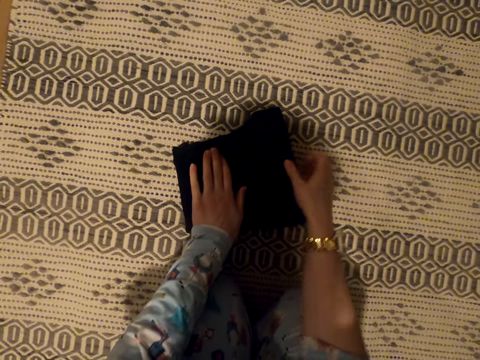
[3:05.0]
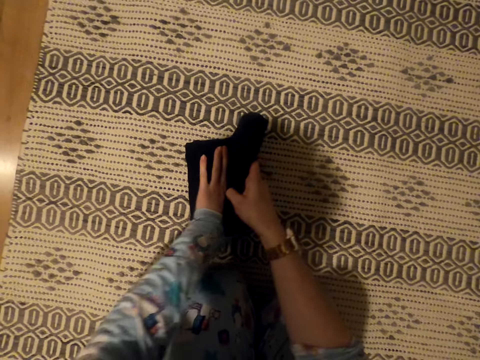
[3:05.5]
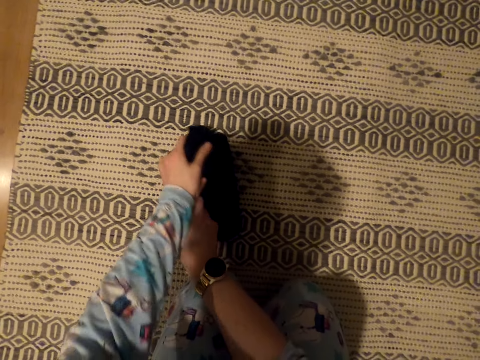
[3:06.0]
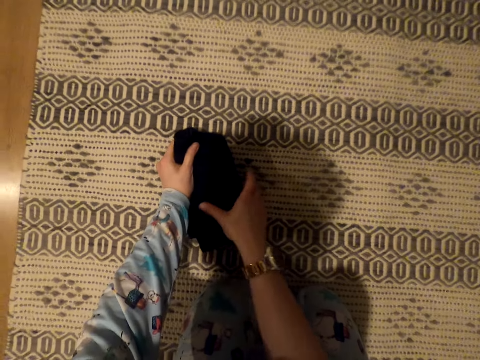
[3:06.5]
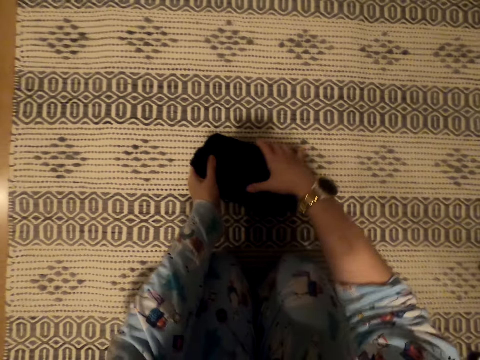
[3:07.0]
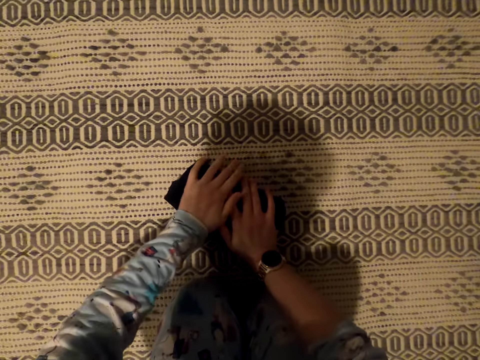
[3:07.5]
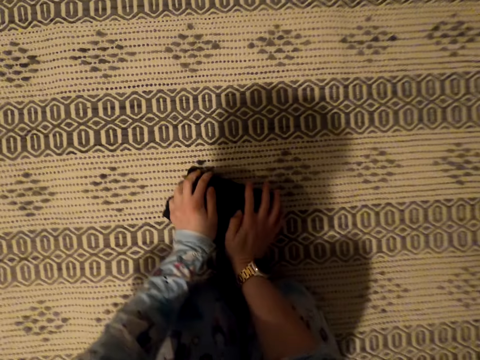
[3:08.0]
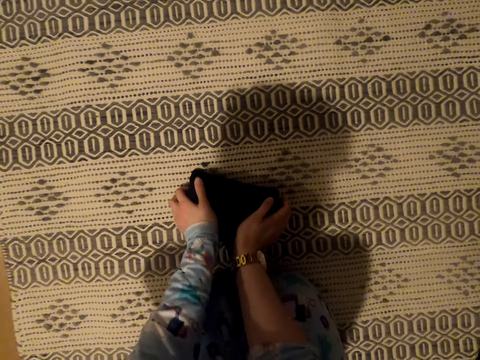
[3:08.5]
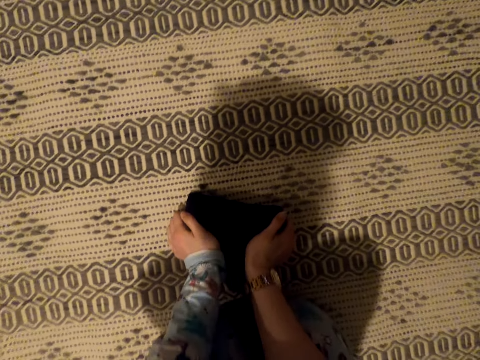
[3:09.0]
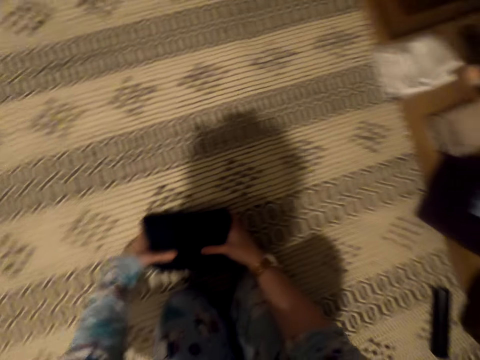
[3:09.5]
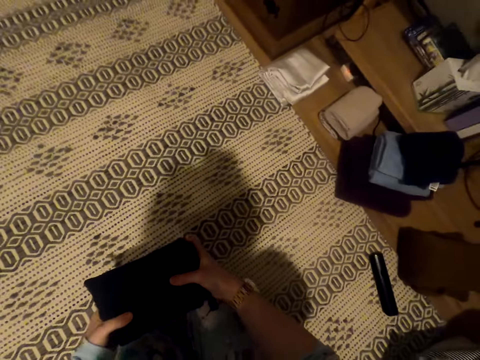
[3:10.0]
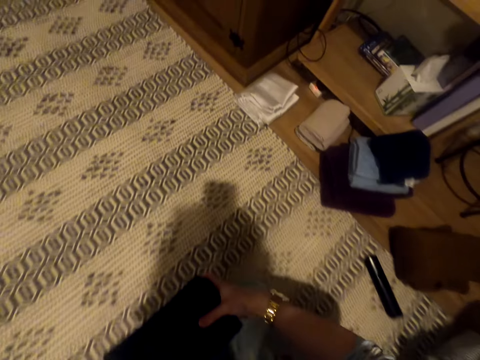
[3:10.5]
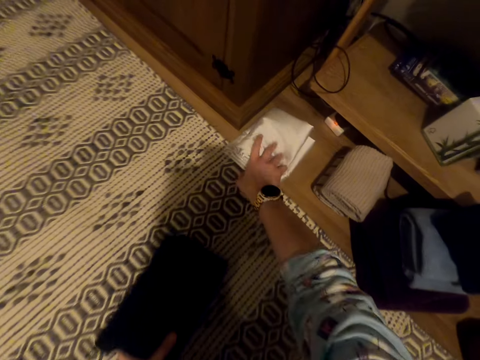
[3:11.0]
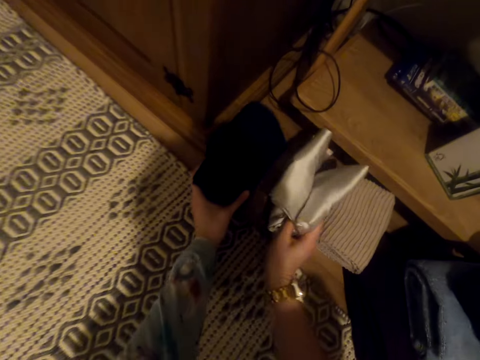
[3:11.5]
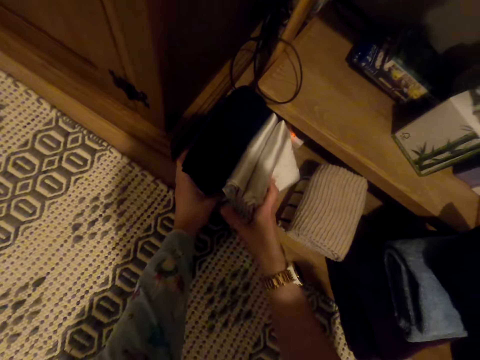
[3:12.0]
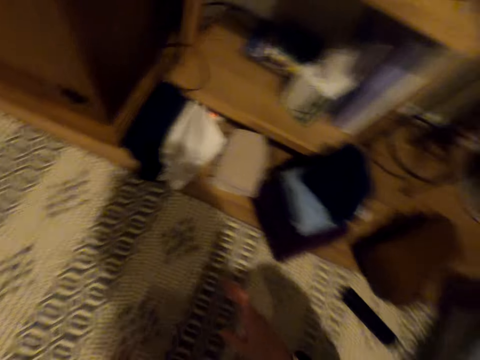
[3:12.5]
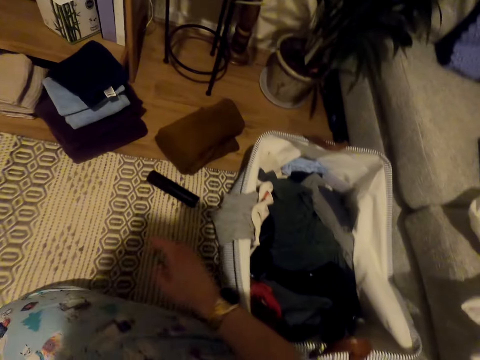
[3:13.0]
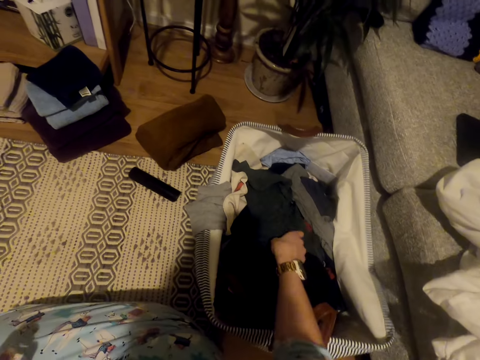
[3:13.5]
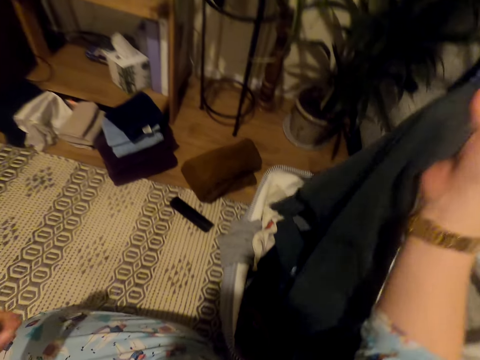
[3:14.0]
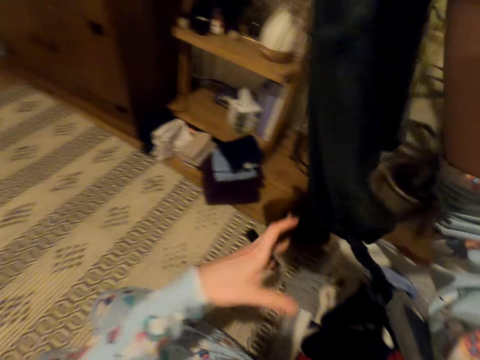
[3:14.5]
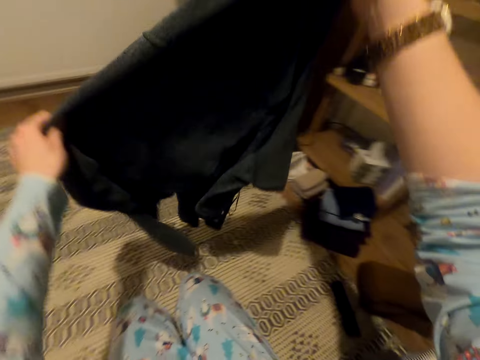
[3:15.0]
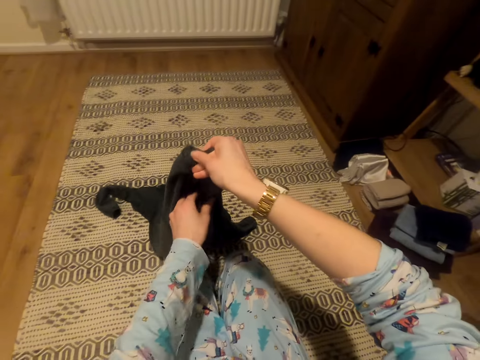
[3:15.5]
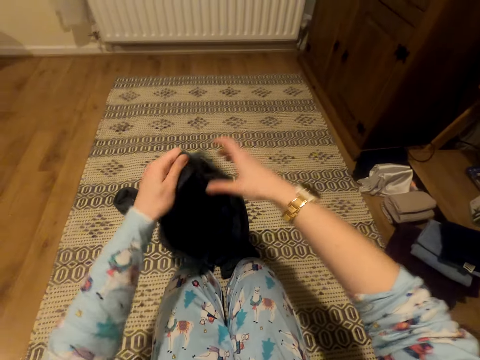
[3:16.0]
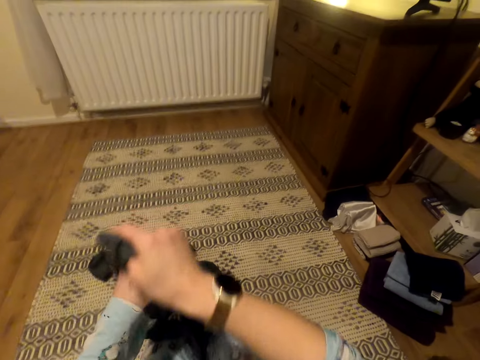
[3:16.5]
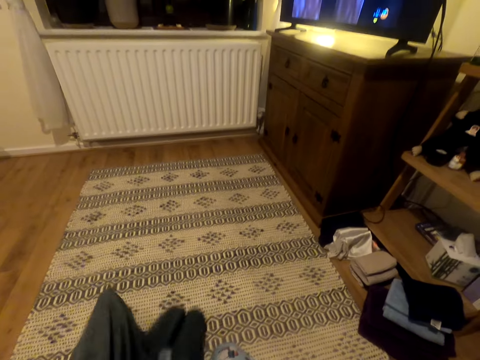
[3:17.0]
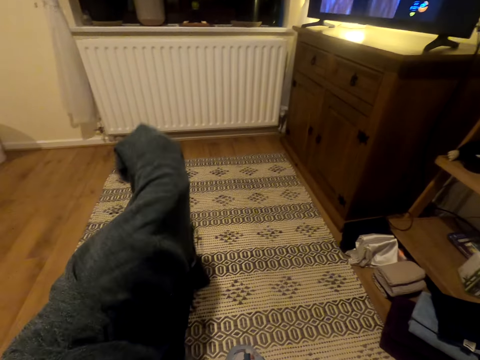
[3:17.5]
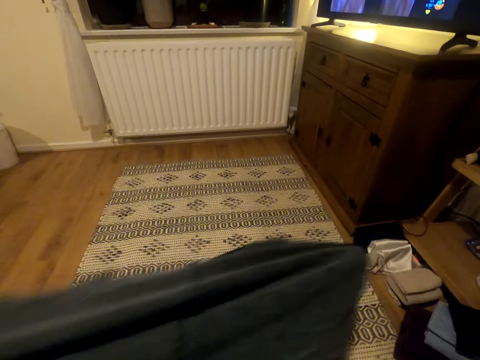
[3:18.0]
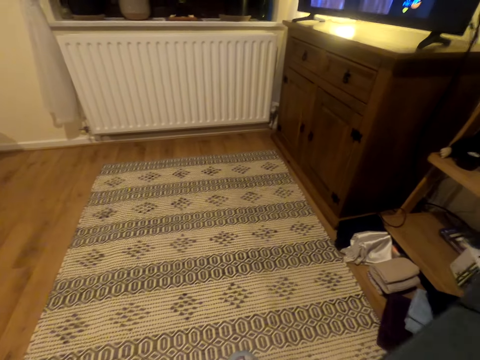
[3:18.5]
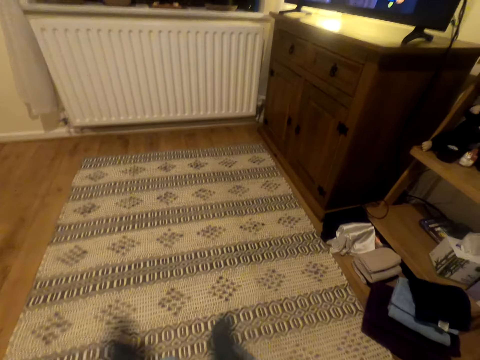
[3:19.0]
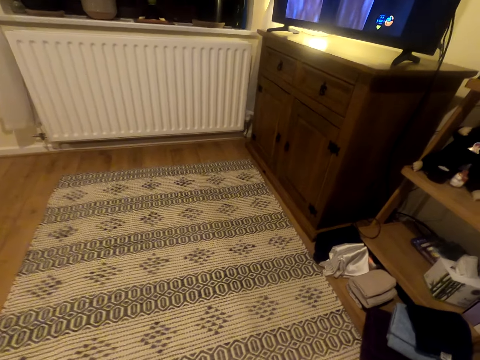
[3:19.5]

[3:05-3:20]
The camera wearer presses the trousers. They put the trousers aside. They pick a cloth from the floor. They put clothes together on the floor. They pick up the cloth. They turn the cloth. They fold the cloth.

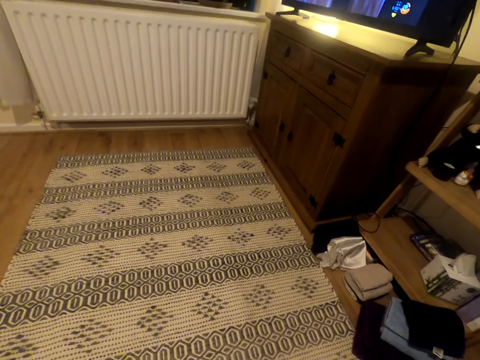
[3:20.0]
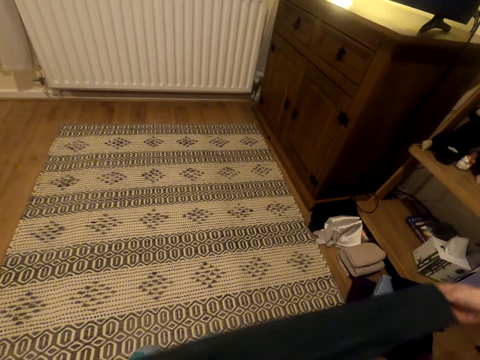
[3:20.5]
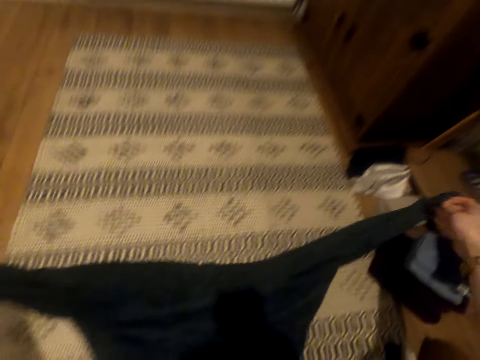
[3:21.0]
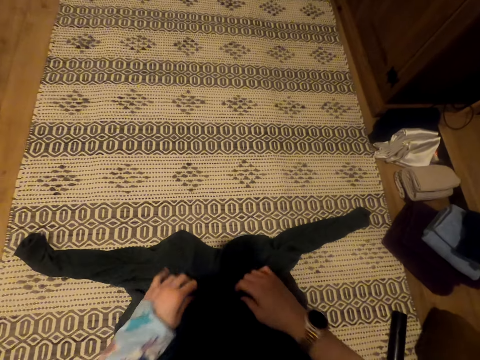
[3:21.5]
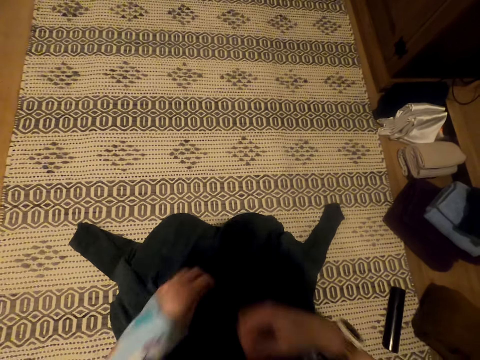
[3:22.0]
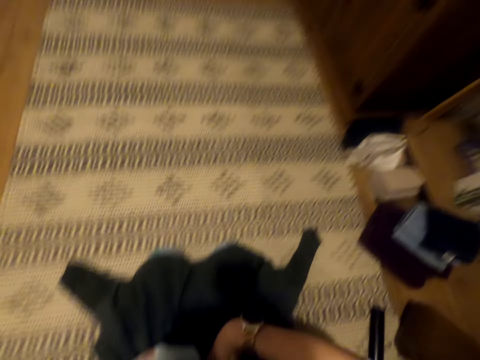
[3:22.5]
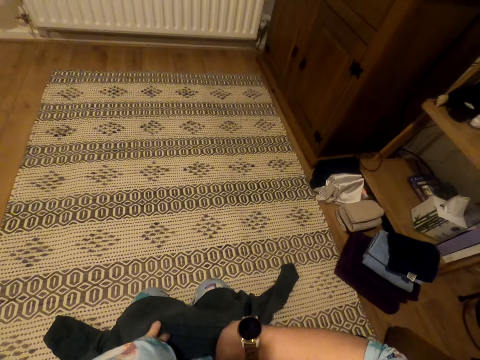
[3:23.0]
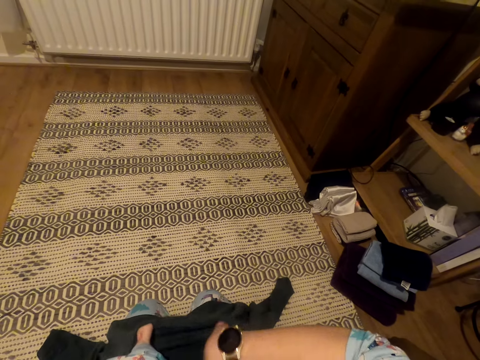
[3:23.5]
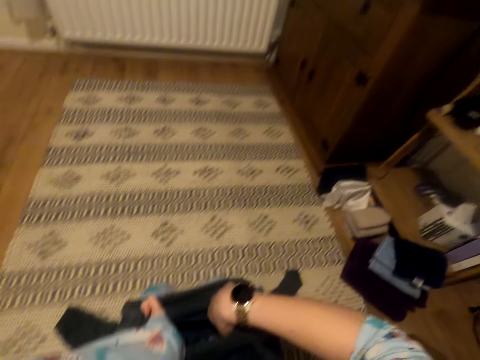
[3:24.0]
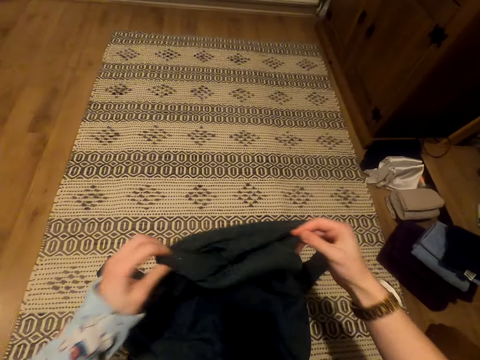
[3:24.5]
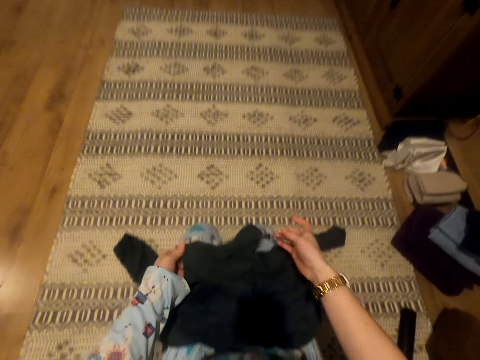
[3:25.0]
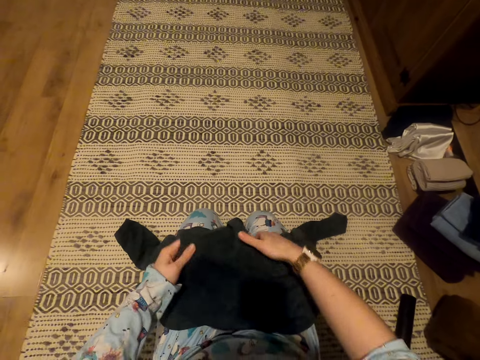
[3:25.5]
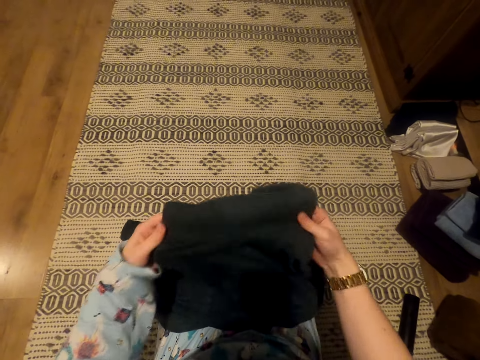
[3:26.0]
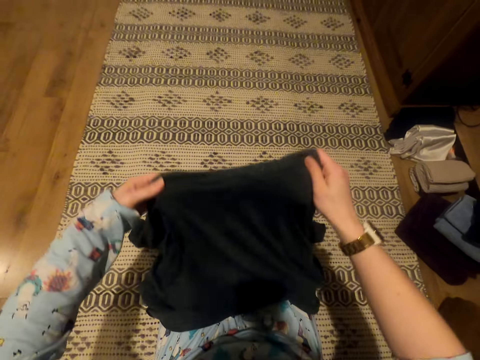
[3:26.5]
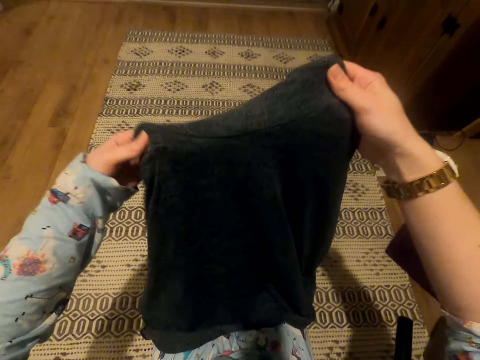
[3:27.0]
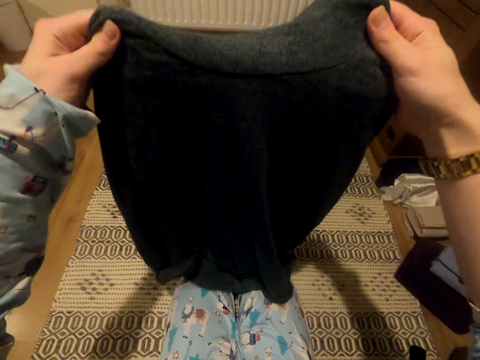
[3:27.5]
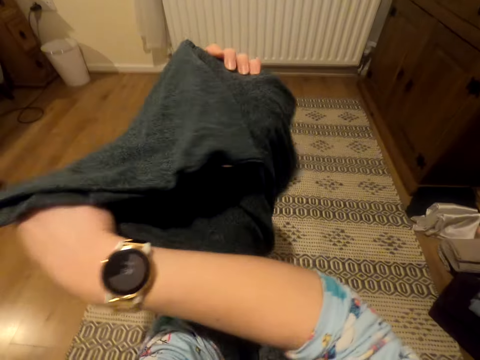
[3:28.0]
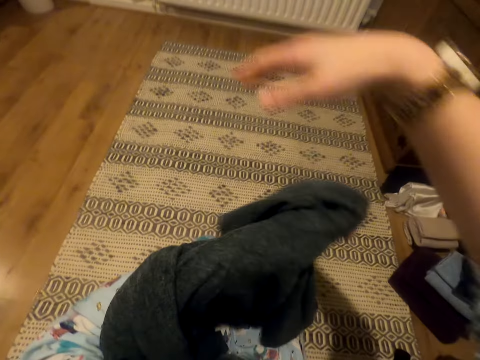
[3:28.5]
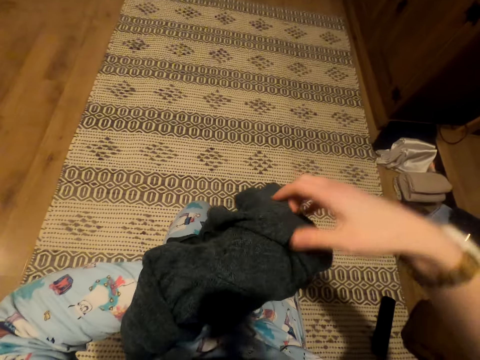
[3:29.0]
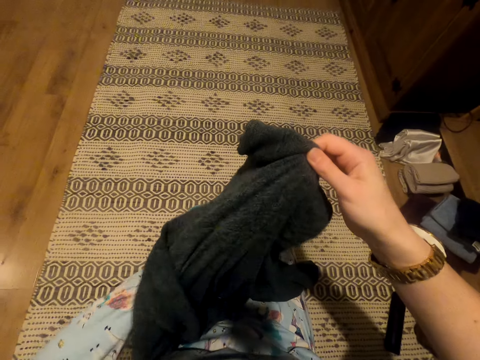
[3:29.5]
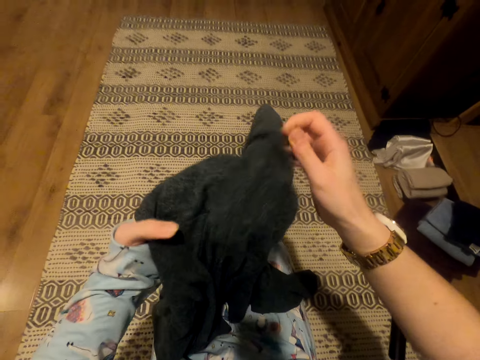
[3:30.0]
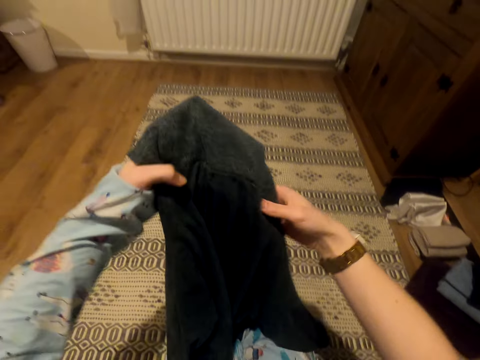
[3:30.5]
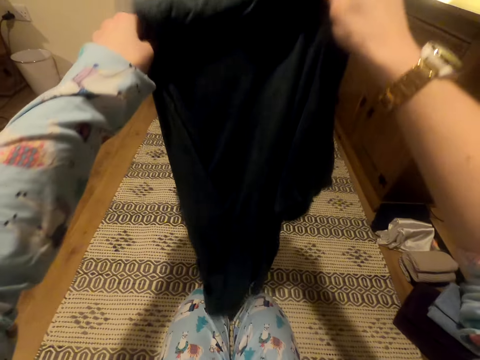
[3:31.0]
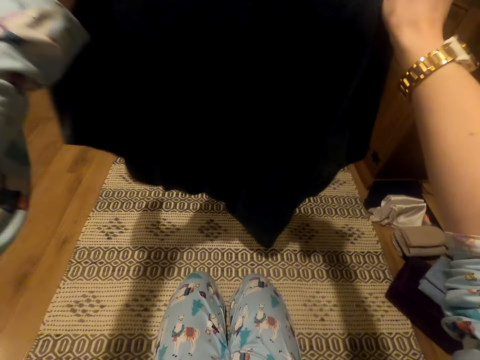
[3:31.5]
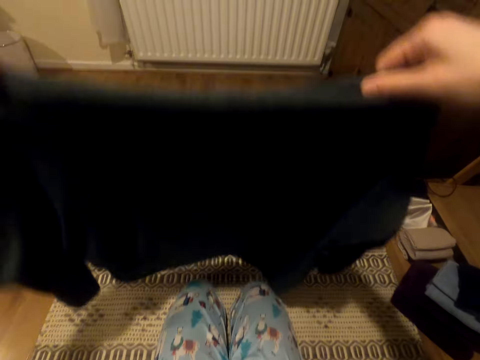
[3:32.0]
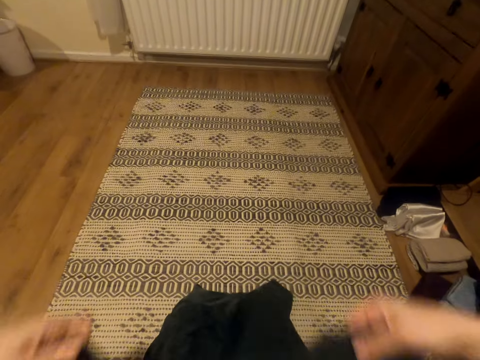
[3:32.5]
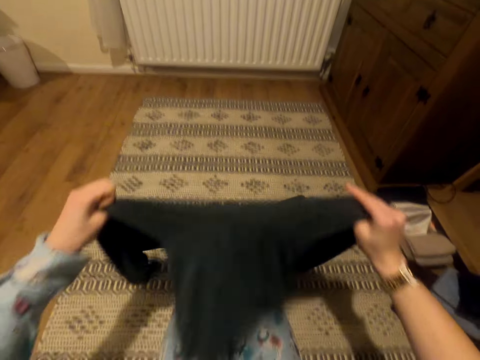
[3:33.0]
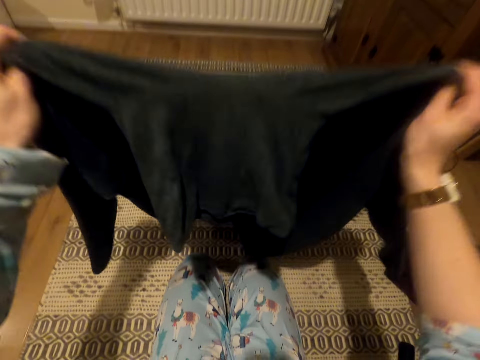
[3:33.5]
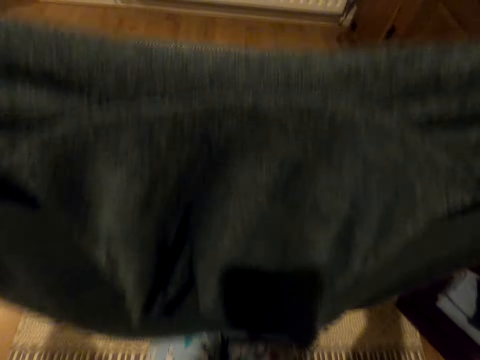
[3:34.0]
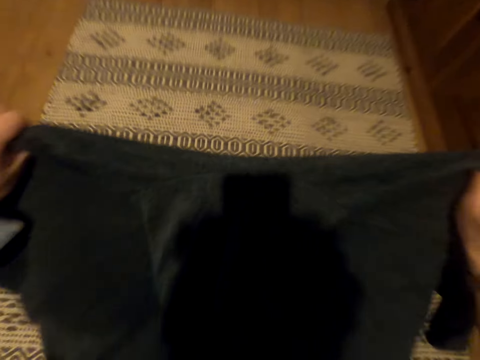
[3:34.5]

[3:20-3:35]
The camera wearer puts the cloth down. They move the cloth and shake the cloth. They lift the cloth. They turn the cloth. They move the cloth.
